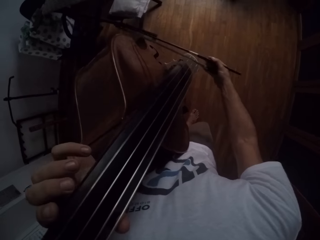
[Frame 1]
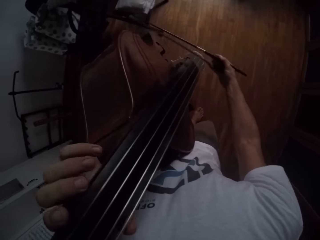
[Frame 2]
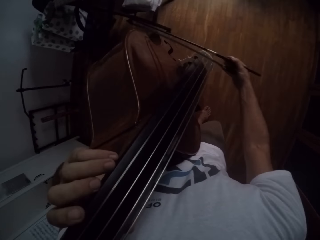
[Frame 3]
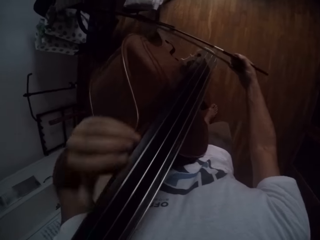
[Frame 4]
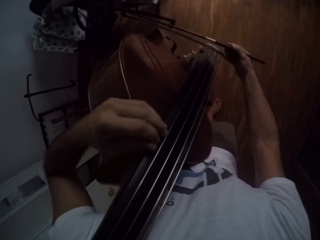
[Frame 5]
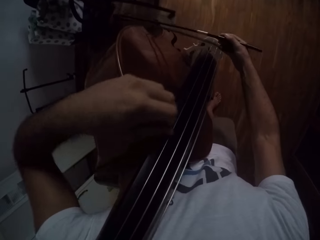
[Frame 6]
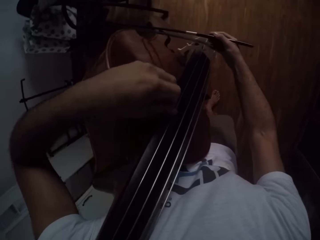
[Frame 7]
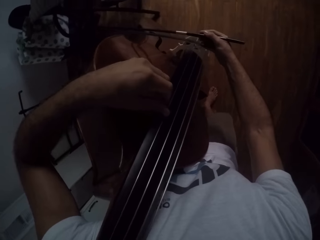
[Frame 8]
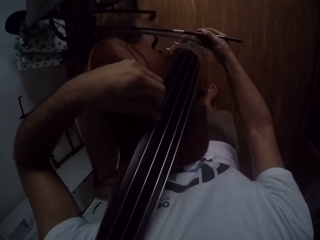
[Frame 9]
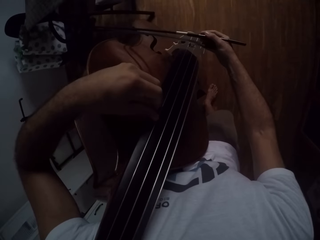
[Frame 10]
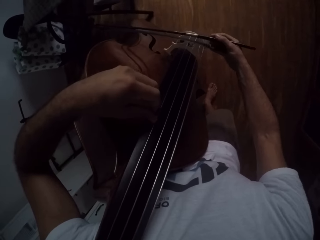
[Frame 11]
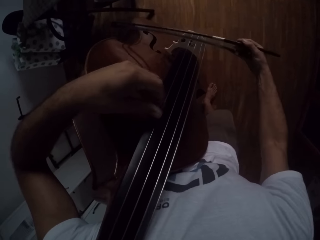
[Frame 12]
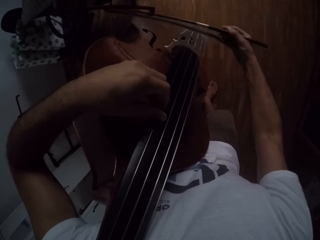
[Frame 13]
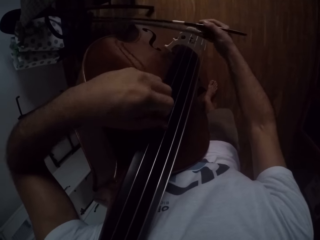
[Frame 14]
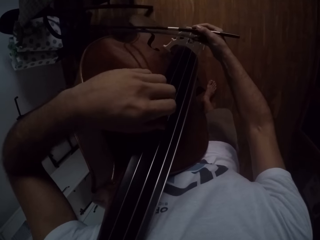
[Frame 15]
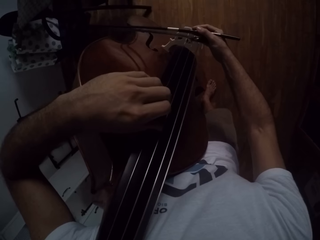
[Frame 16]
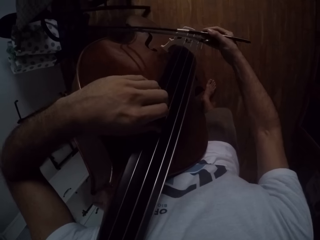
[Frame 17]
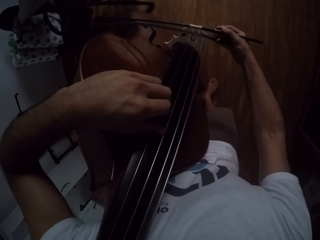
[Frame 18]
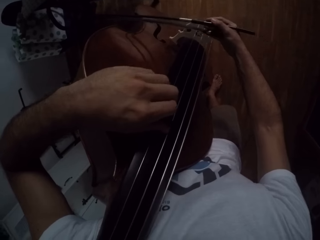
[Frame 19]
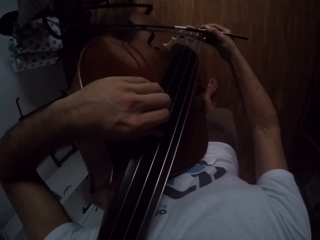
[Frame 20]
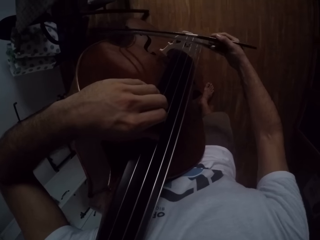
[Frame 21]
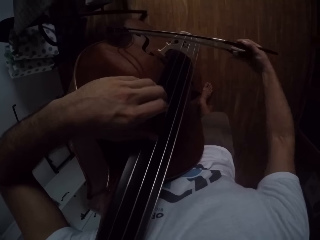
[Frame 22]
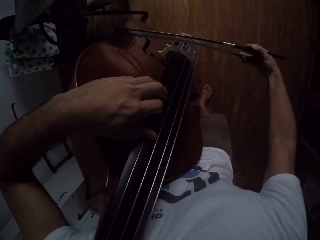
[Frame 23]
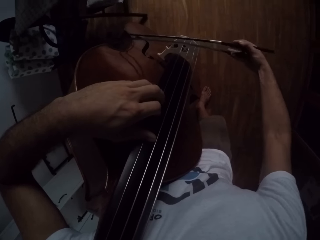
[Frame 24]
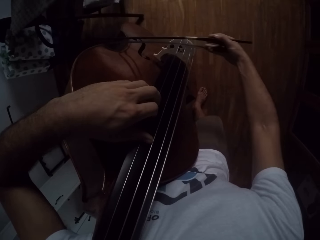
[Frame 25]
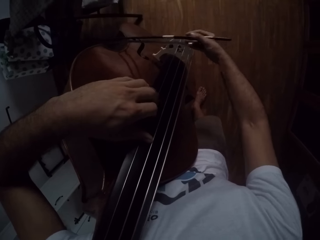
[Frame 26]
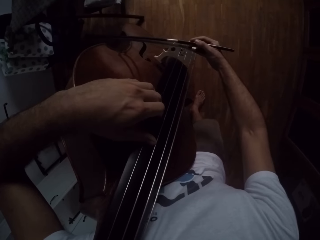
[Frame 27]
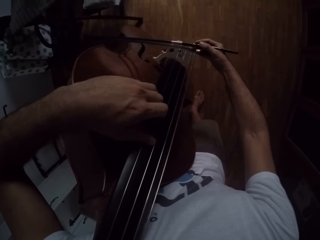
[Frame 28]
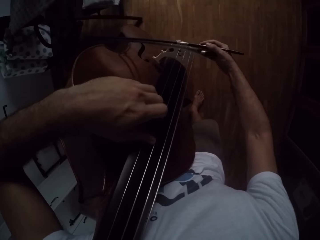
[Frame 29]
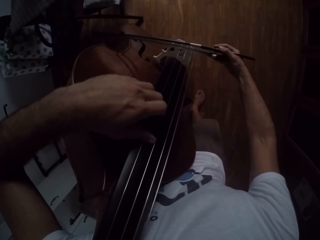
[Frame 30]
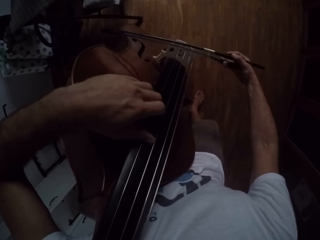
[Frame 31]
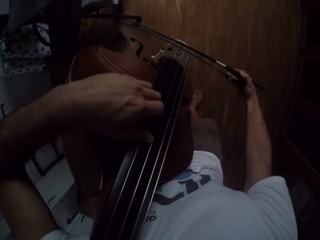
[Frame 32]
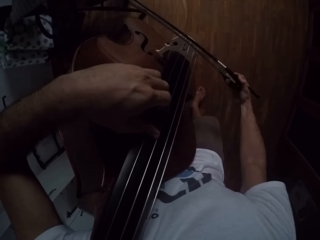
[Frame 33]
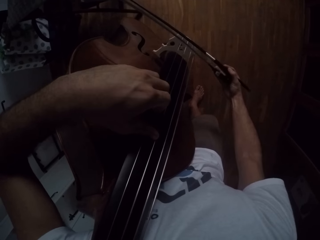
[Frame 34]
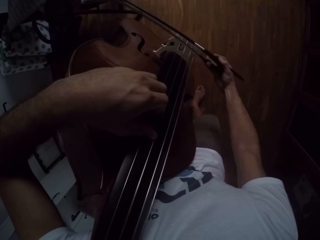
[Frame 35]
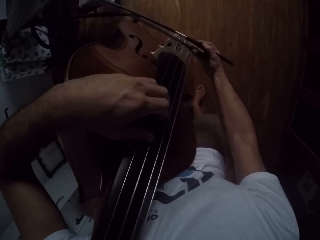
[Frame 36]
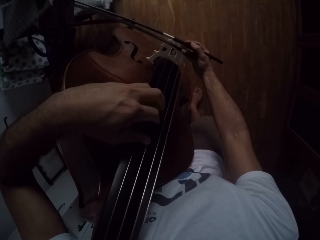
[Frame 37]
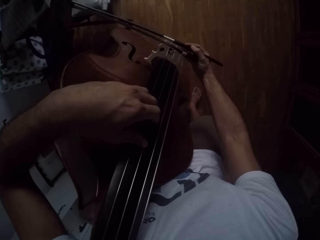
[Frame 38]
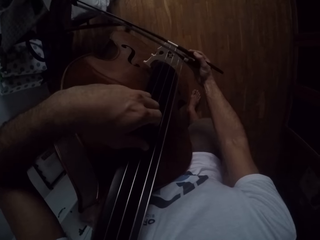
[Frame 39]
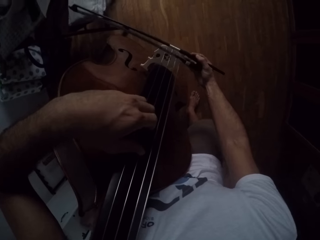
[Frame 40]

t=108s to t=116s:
The camera wearer plays a double bass with both hands.

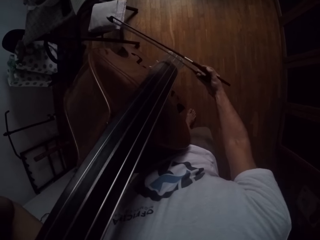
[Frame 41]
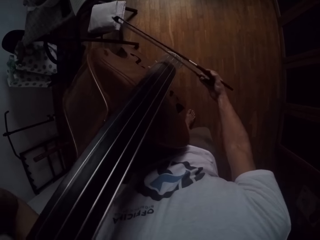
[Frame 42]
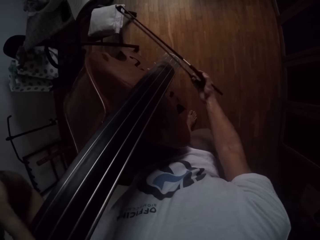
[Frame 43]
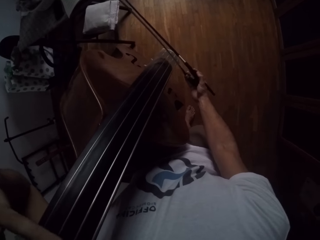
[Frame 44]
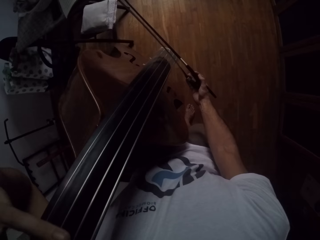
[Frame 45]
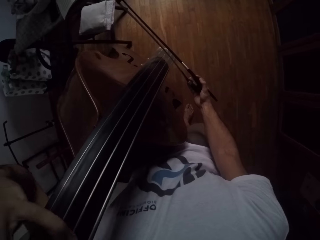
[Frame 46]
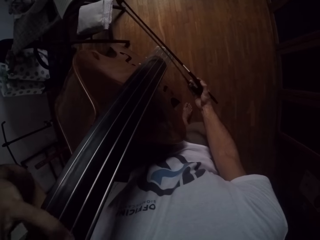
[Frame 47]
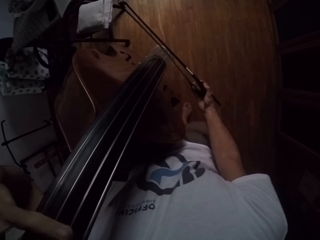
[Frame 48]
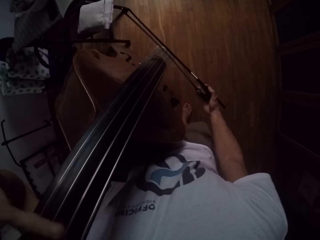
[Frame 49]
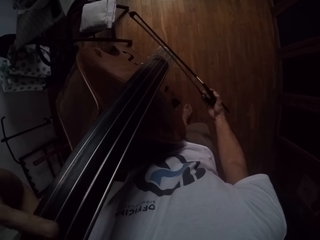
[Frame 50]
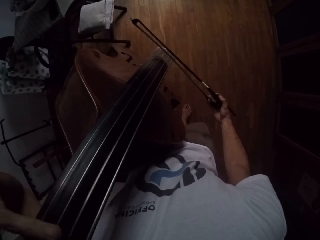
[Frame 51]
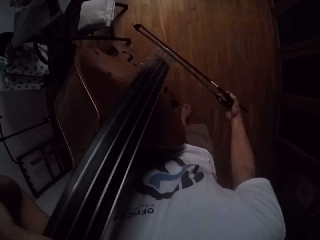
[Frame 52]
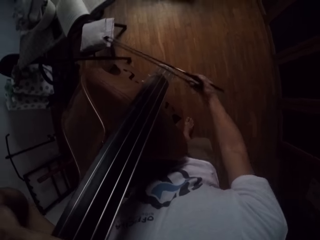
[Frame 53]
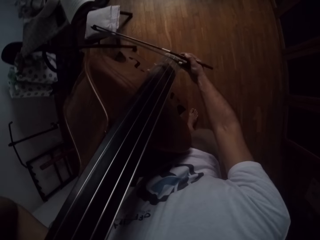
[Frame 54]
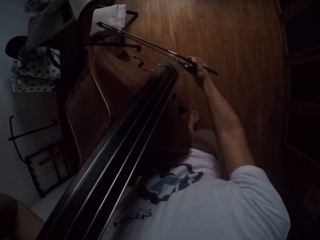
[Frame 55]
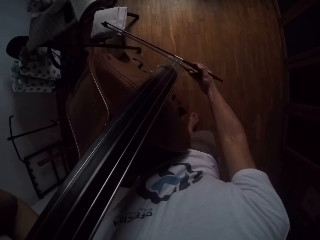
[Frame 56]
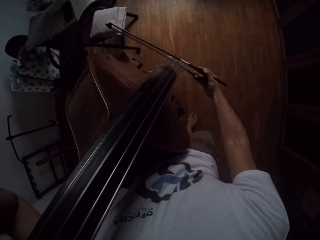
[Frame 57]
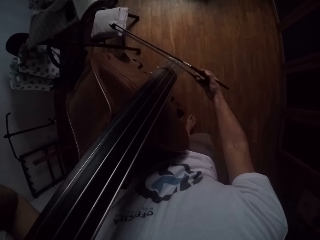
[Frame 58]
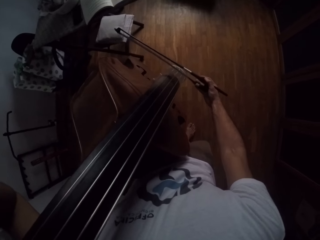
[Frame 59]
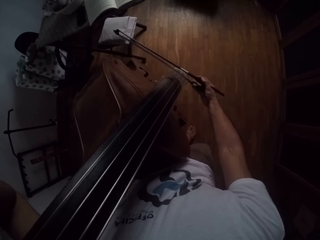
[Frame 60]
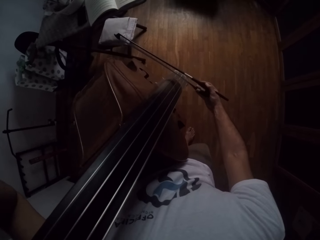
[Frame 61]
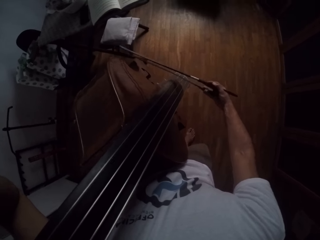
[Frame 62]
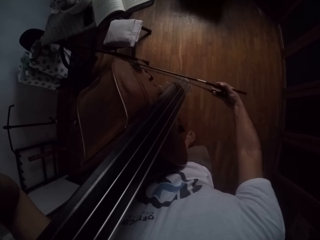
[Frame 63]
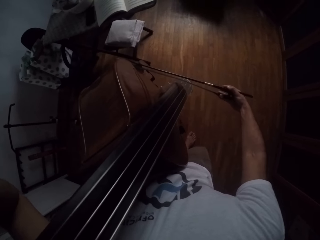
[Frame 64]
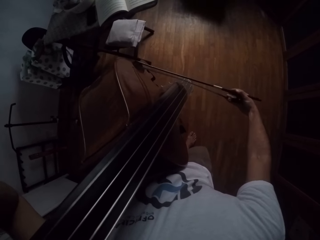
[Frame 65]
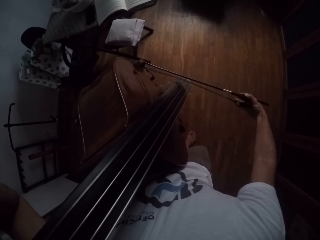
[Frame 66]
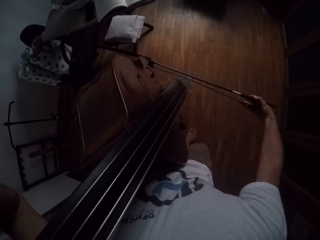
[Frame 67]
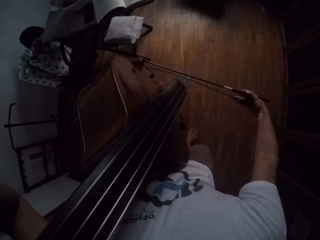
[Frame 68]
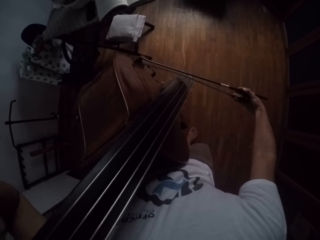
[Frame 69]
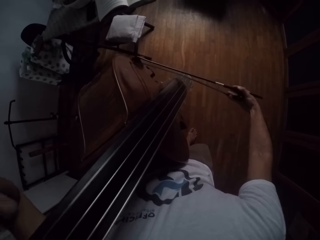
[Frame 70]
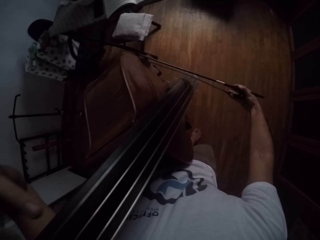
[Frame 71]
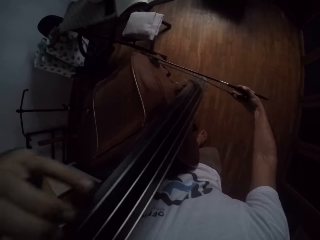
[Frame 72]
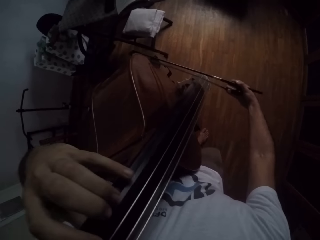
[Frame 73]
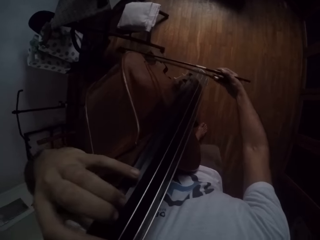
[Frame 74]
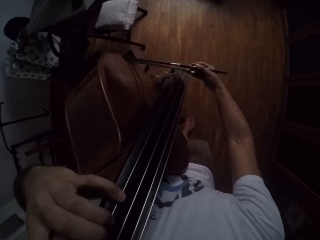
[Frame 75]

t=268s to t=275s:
The camera wearer plays a double bass in a room.

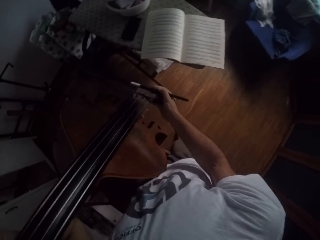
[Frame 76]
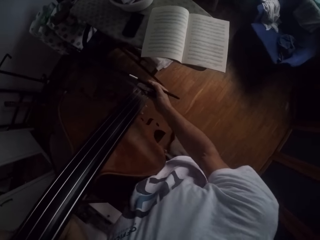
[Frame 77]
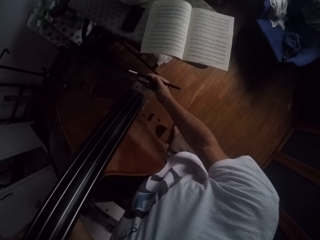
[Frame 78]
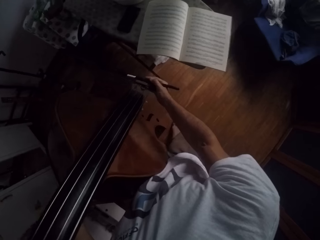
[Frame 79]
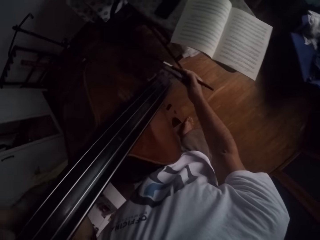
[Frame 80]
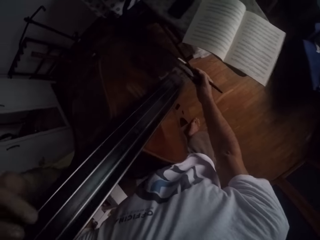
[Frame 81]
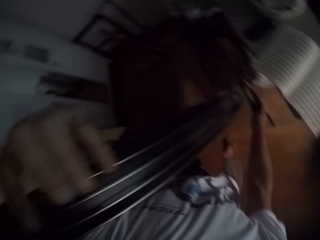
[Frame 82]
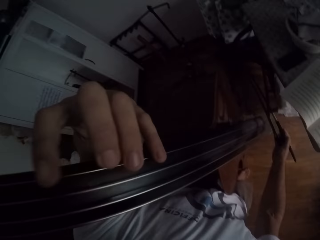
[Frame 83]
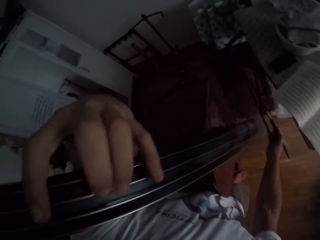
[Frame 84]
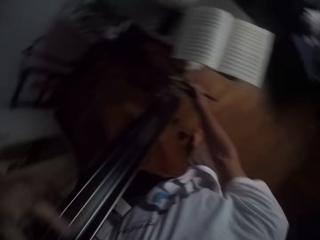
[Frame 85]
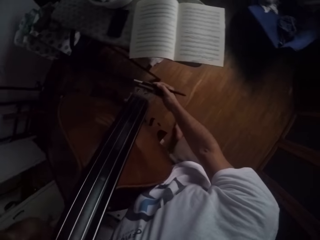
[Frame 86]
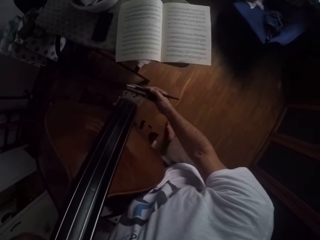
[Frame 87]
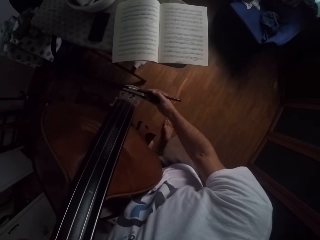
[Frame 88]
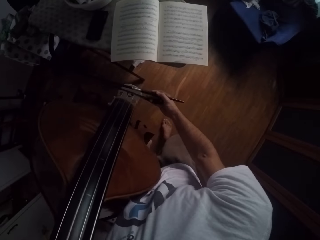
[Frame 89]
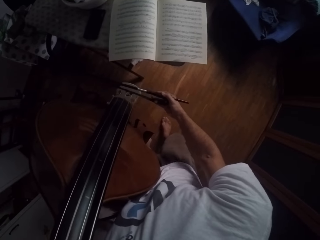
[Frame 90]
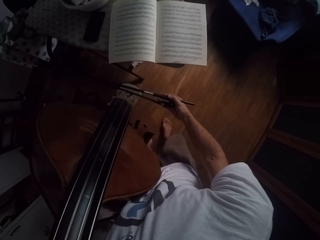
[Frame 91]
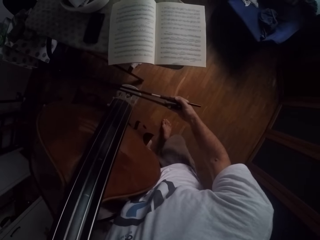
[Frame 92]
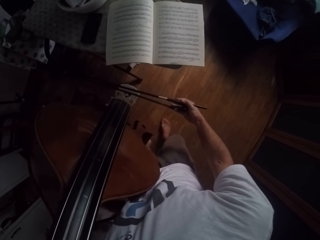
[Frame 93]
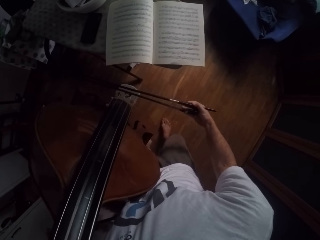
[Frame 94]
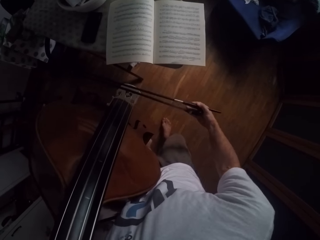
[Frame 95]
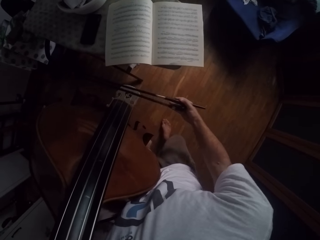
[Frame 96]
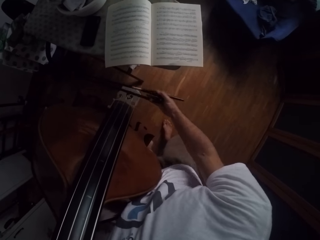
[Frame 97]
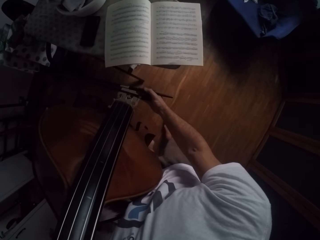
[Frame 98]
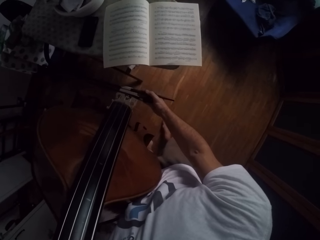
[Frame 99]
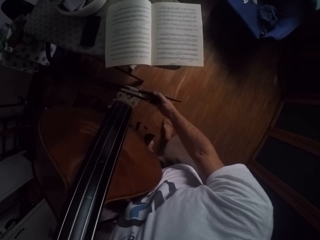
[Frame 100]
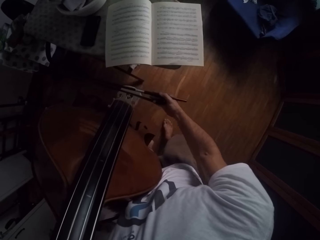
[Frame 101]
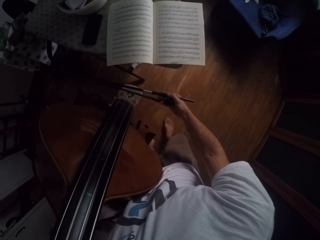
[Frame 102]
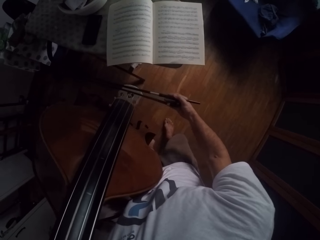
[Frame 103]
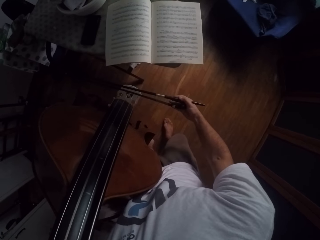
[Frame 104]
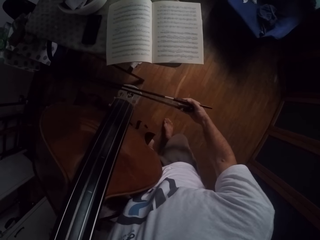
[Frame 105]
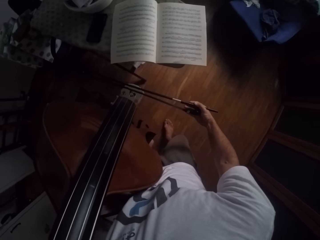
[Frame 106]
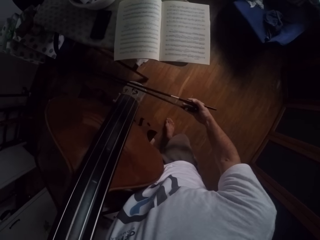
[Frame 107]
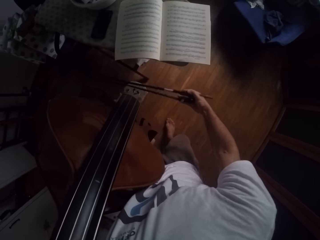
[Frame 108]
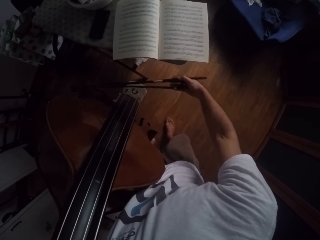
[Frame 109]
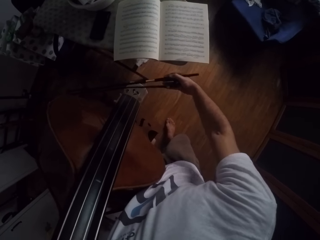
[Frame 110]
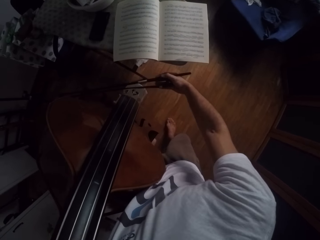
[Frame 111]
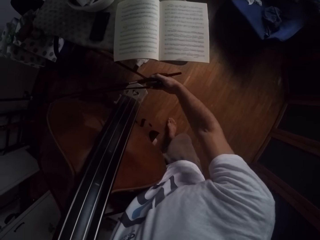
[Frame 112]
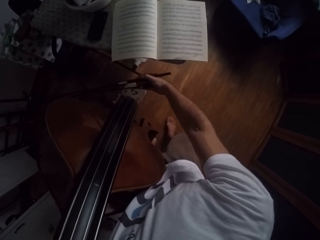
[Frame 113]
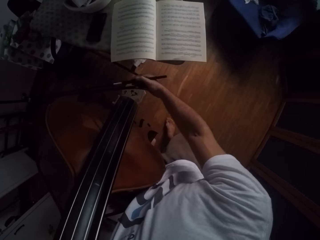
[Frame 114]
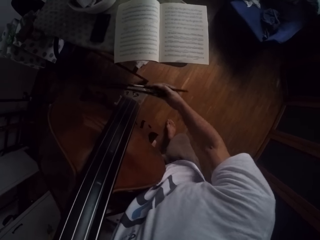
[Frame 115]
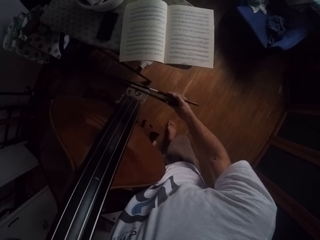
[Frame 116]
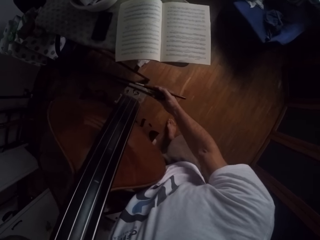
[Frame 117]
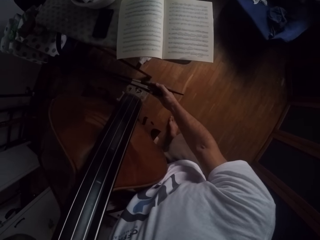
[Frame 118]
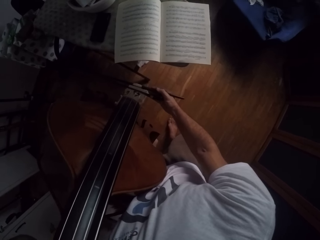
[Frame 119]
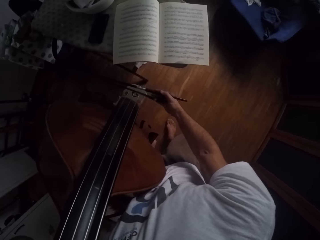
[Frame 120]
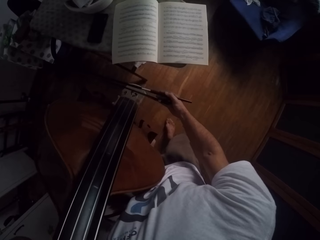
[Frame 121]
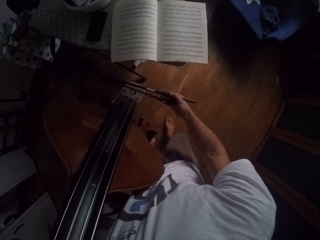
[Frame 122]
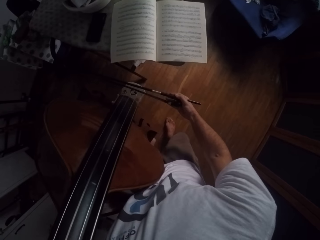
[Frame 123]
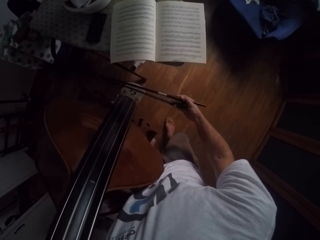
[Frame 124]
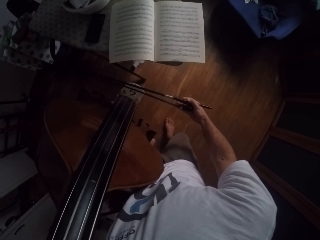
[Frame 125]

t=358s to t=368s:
The camera wearer plays a double bass in a room.
